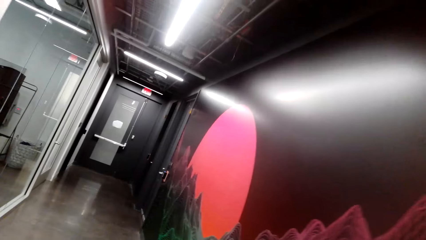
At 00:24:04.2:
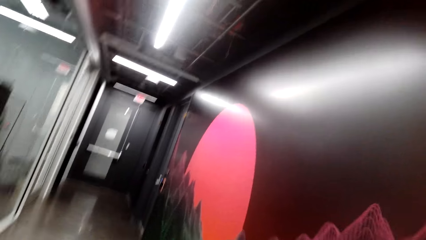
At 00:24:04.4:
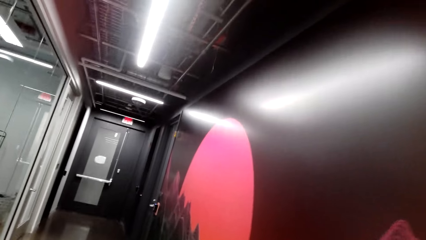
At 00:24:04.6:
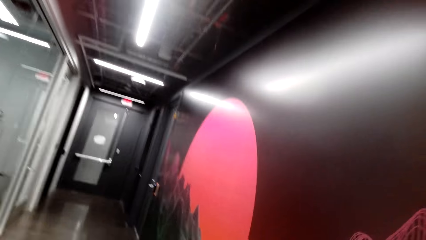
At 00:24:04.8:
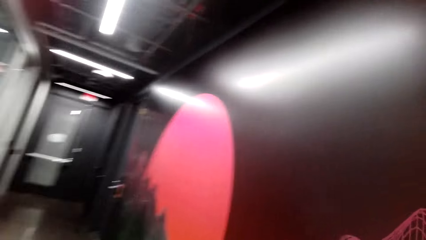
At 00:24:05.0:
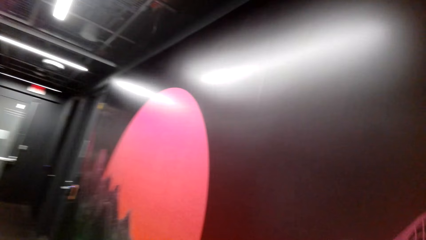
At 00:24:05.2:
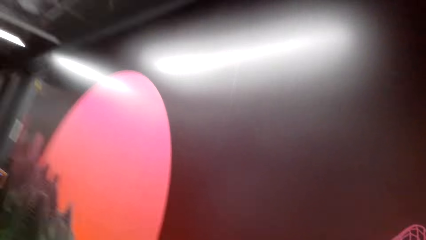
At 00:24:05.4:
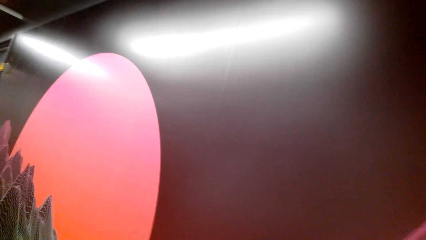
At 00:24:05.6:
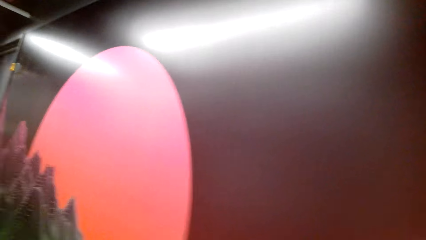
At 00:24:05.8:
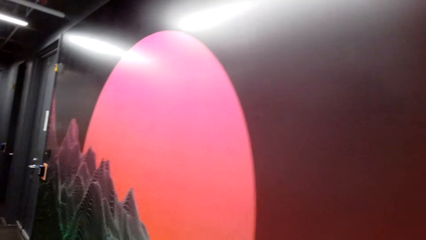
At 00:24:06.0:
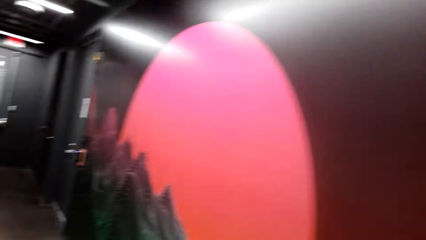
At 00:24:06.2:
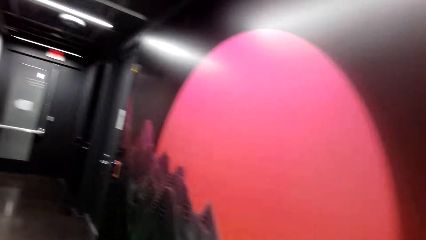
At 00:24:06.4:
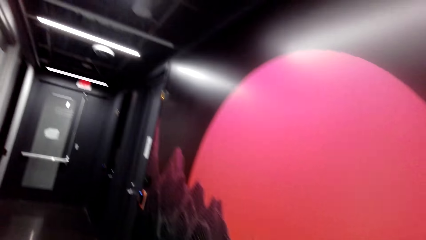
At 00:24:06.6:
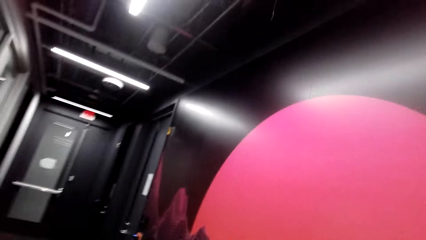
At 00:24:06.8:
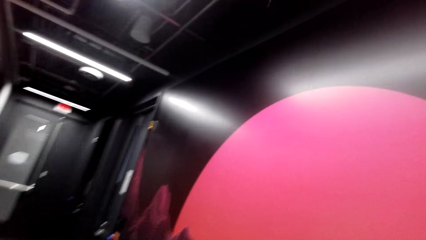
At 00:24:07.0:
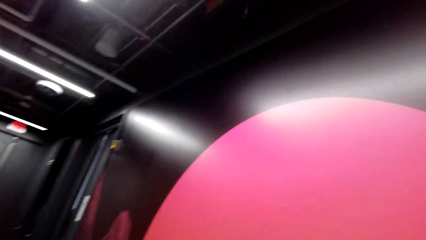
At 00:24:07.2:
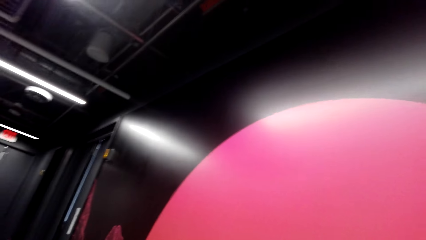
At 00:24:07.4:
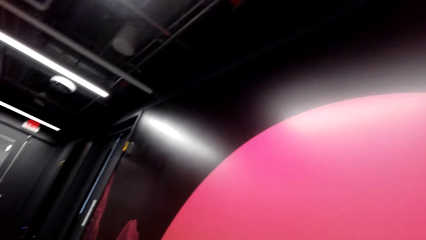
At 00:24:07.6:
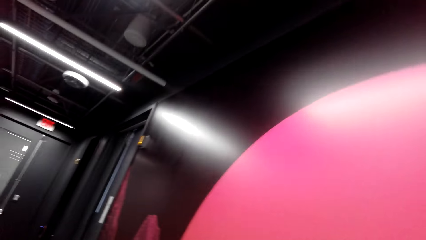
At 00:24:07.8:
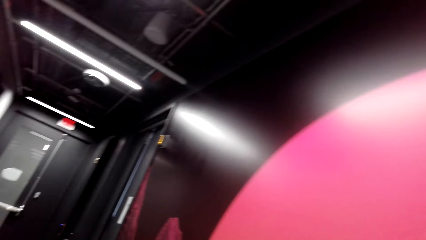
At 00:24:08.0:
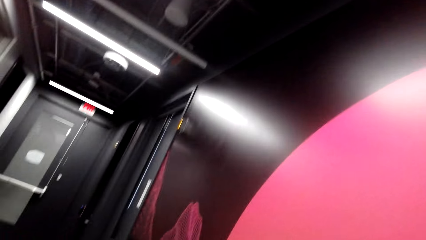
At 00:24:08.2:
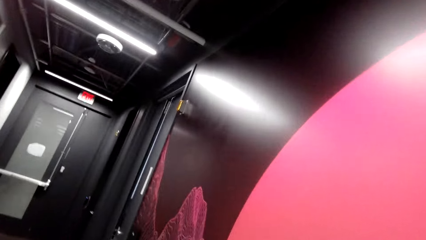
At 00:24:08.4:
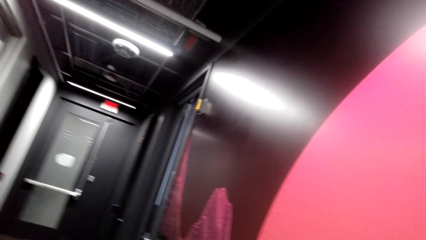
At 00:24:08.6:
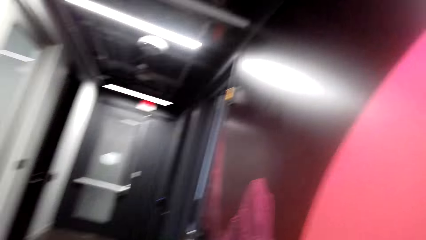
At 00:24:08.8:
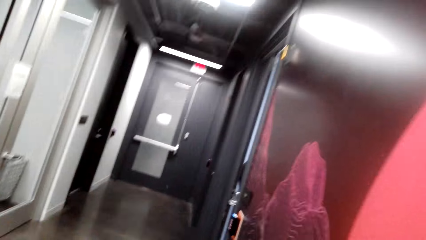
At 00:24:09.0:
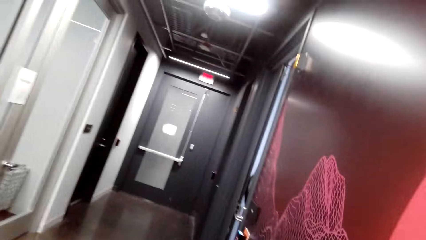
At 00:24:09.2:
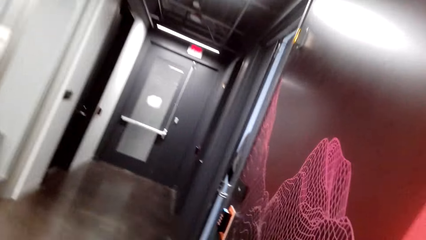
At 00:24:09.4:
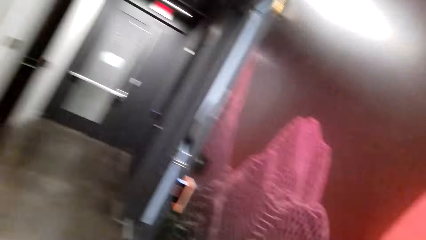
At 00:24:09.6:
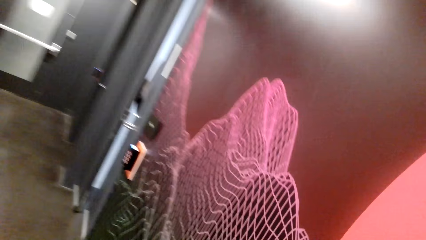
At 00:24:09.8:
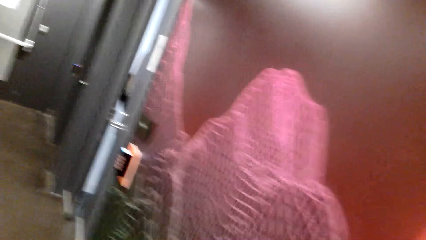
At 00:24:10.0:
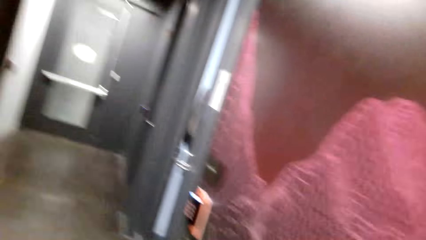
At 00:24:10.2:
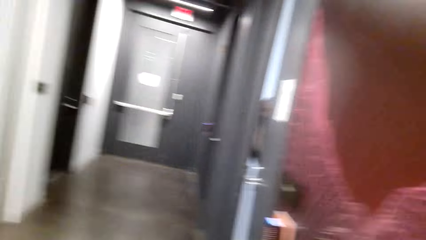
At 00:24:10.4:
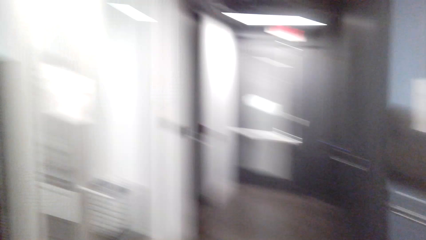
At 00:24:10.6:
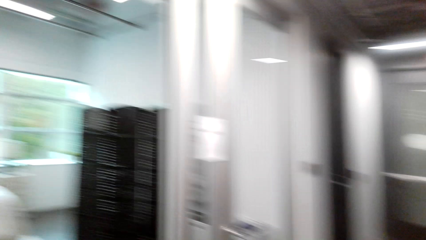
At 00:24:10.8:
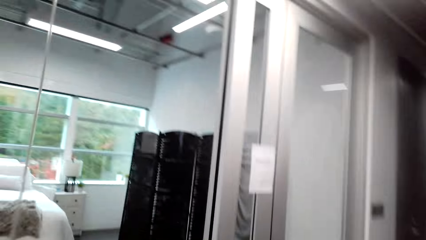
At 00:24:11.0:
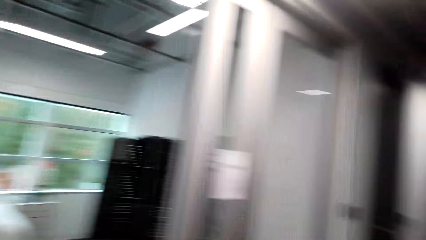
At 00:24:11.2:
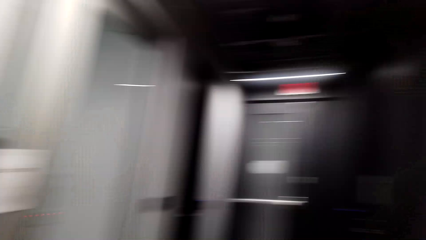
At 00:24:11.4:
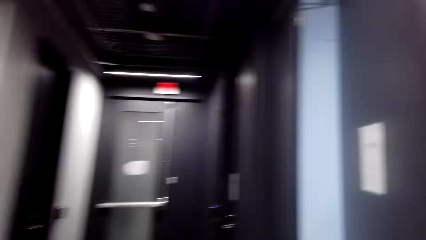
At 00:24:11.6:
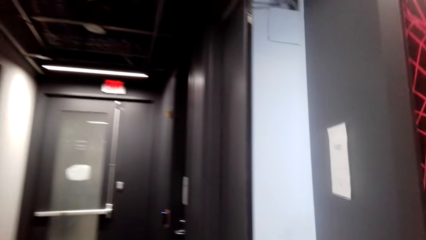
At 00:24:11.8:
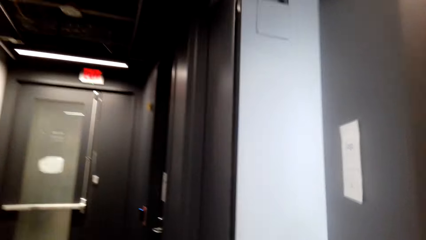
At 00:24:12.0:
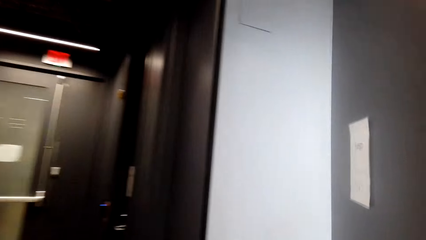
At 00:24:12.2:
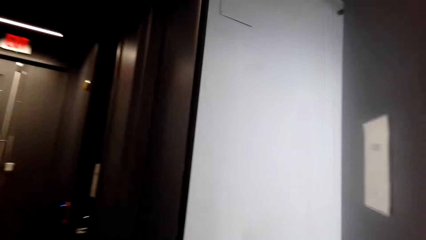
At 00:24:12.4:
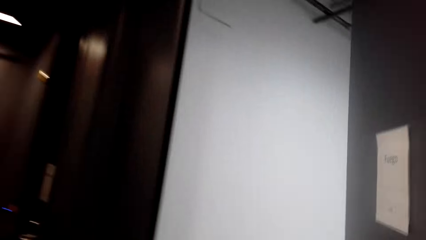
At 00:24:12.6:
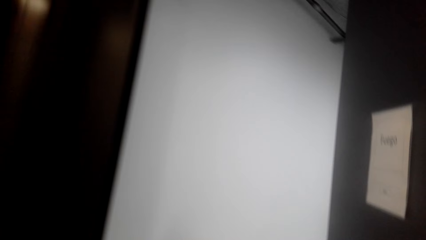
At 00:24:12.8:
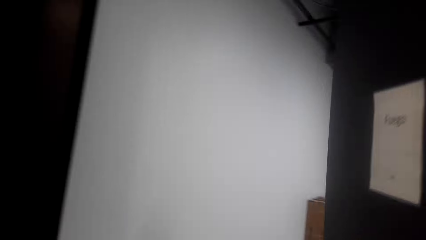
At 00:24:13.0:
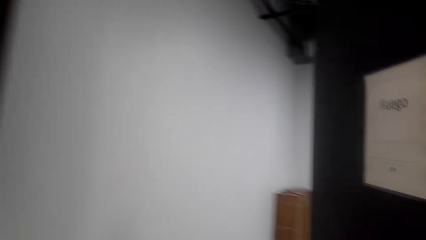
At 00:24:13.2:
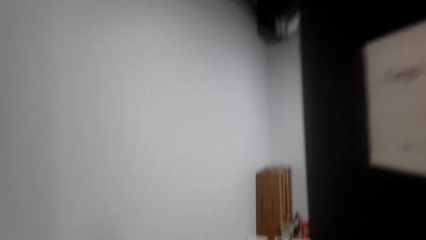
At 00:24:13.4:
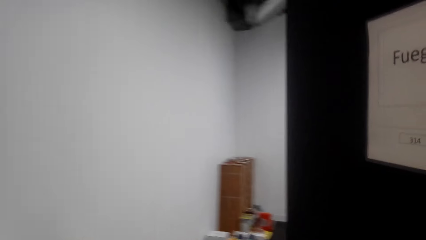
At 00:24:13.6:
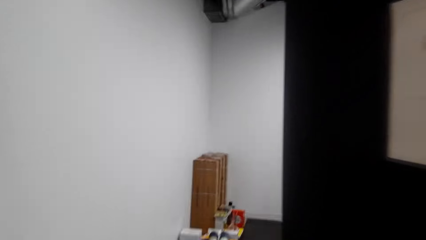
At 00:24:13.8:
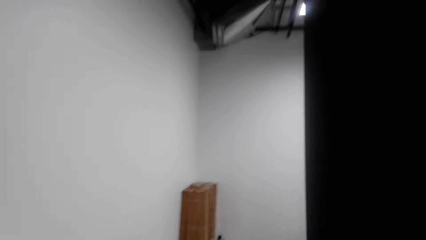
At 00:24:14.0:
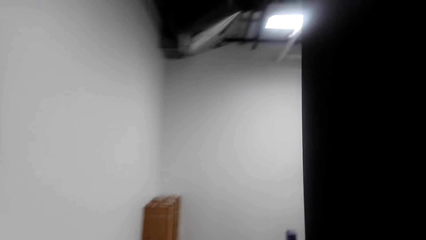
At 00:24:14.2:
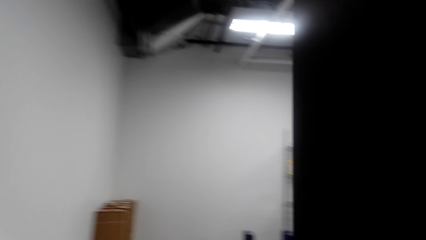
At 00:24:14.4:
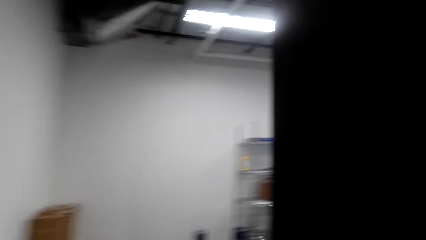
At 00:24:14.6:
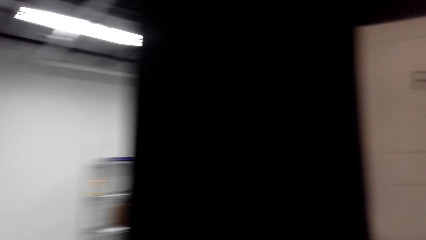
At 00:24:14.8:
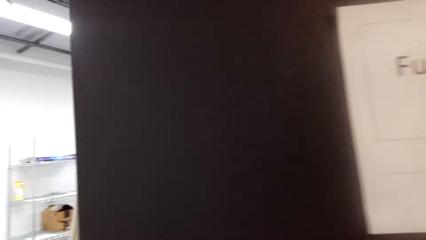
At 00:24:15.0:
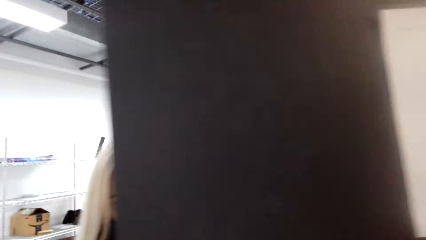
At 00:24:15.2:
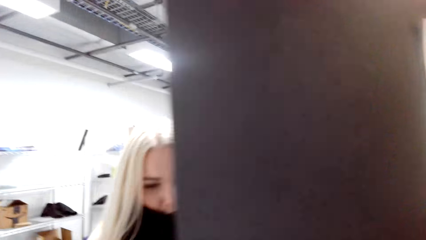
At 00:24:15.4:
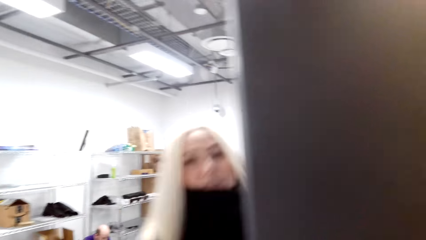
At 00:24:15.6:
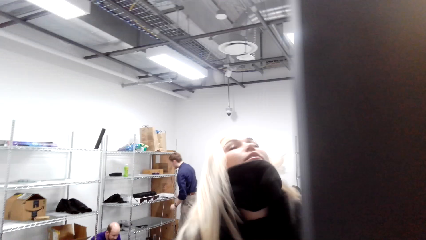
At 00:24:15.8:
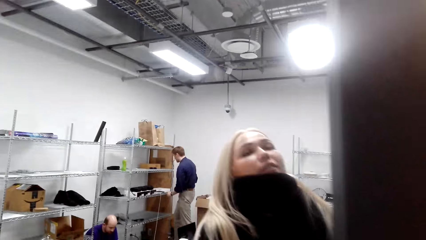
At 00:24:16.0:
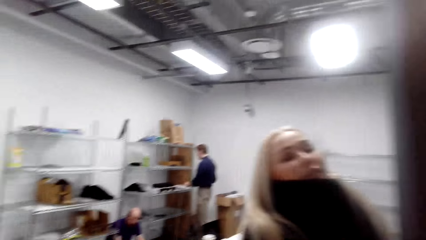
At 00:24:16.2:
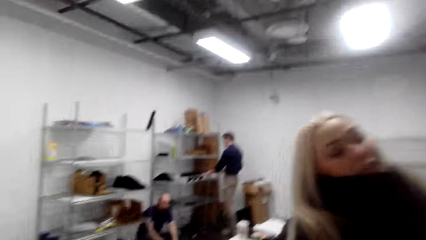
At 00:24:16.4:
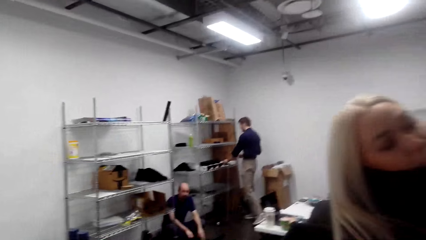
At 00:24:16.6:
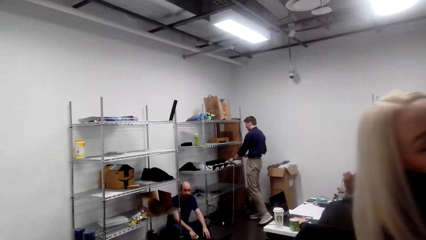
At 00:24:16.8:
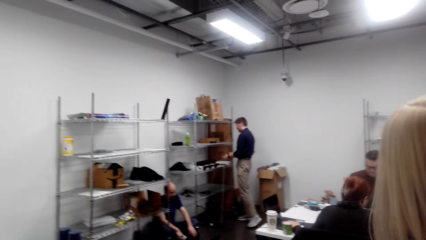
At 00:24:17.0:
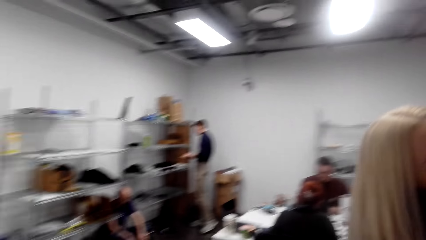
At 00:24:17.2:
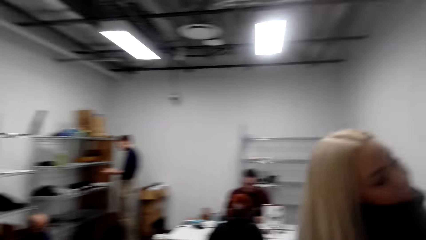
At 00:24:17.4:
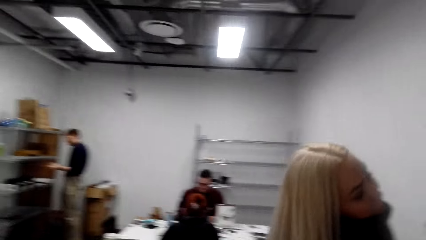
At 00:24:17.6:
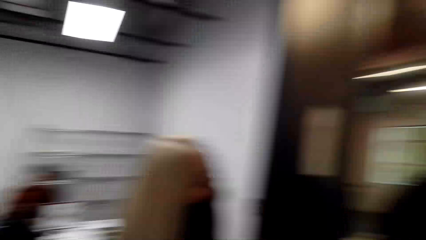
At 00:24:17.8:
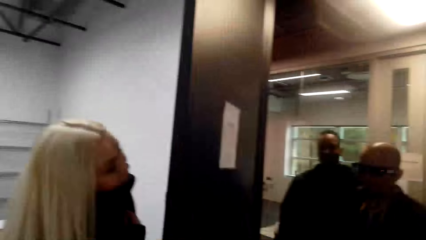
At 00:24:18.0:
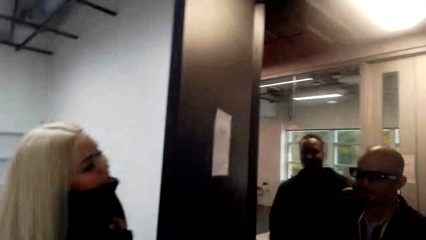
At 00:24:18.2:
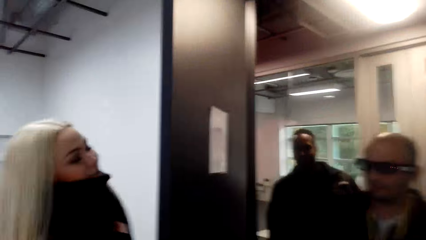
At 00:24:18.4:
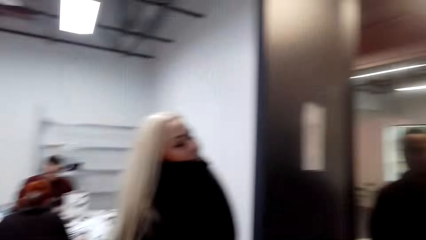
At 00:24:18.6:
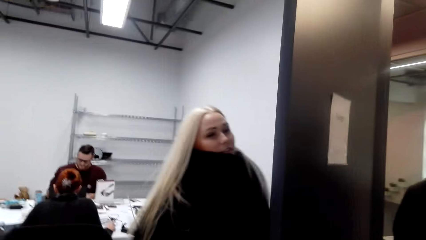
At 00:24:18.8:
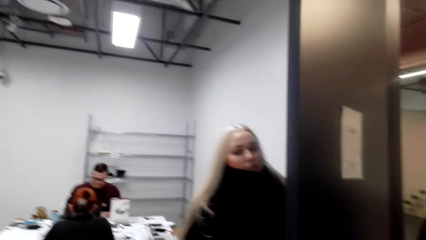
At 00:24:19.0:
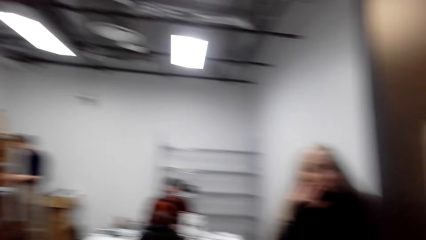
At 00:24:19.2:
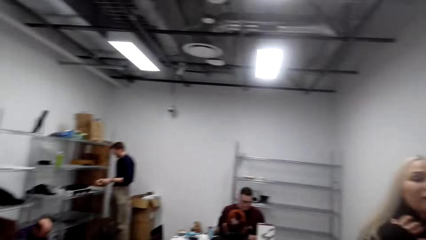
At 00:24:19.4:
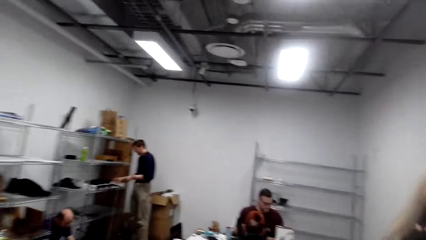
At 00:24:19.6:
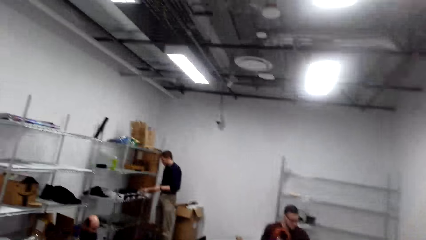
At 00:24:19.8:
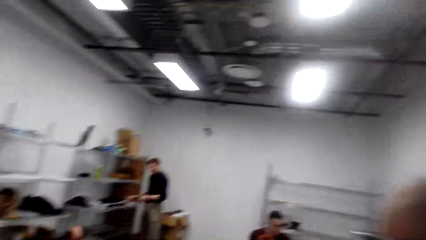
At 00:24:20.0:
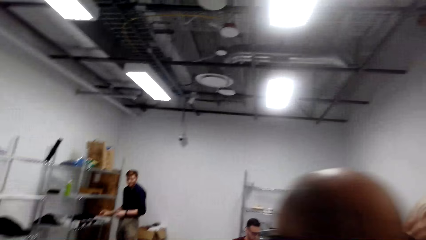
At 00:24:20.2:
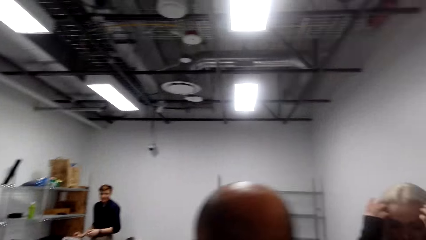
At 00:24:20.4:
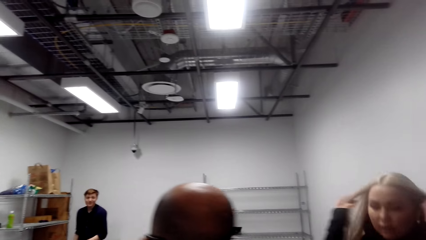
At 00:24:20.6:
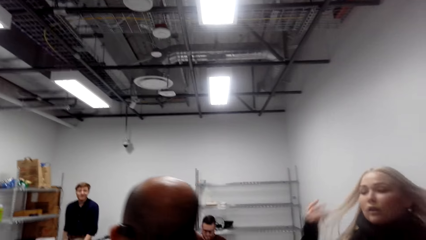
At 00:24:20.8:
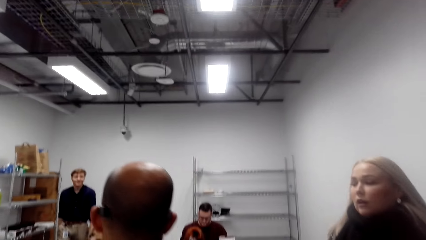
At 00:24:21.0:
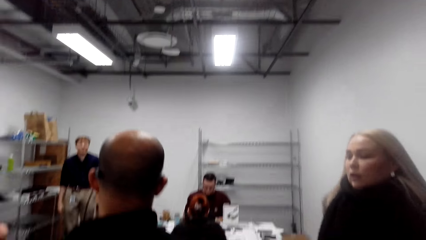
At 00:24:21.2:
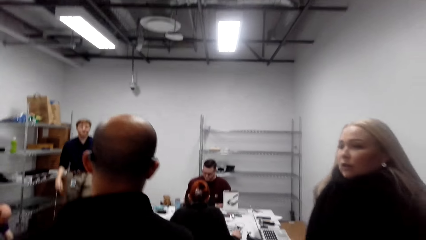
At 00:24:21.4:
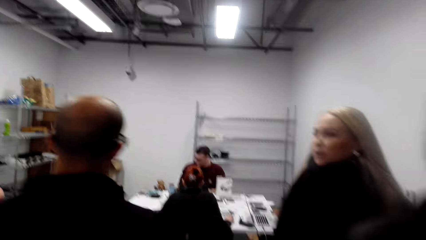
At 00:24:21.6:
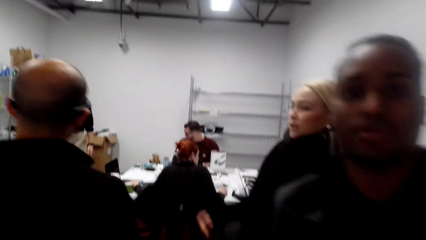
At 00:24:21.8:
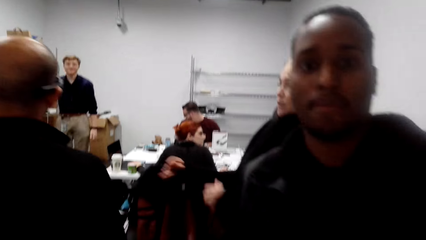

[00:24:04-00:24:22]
The camera wearer walks in a room. A lady opens a door. A man enters the room.
